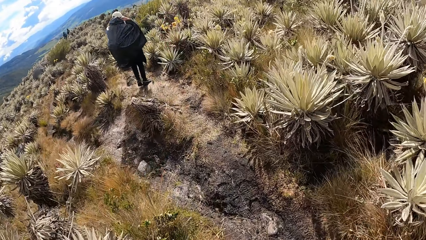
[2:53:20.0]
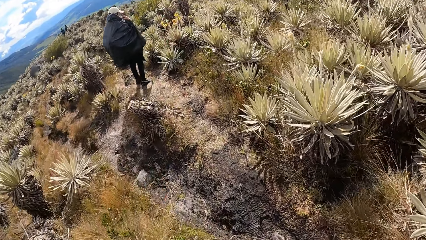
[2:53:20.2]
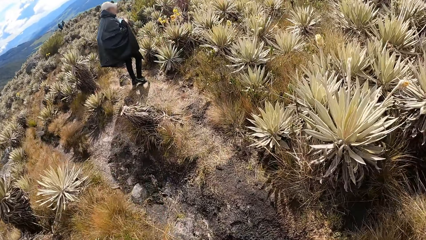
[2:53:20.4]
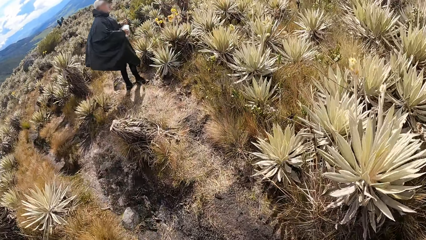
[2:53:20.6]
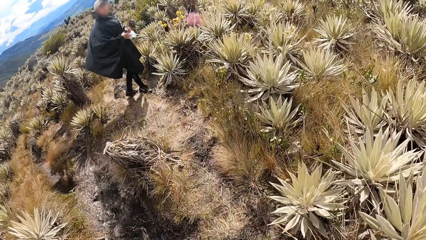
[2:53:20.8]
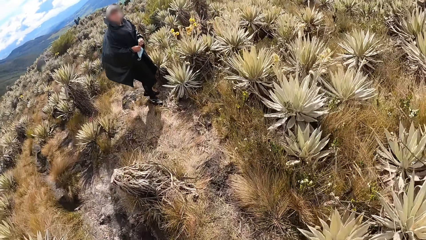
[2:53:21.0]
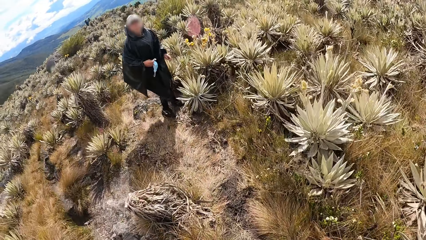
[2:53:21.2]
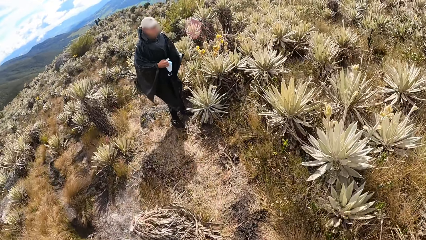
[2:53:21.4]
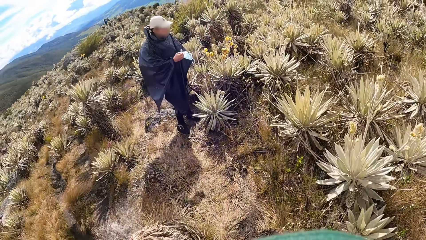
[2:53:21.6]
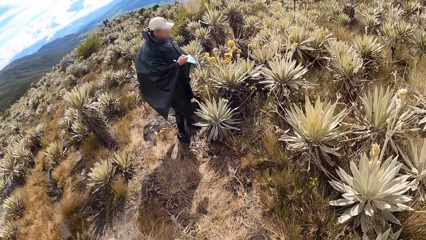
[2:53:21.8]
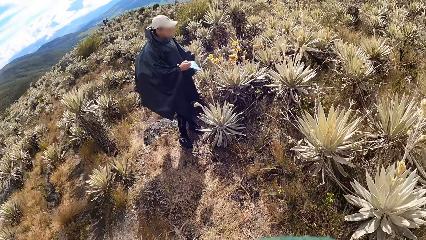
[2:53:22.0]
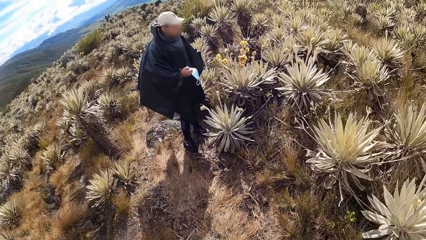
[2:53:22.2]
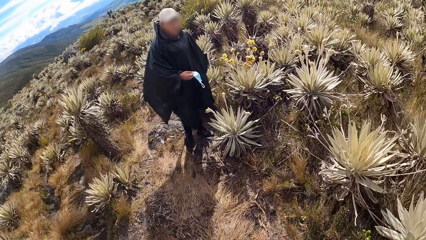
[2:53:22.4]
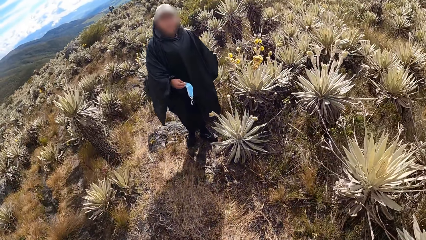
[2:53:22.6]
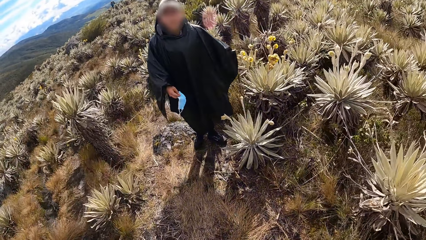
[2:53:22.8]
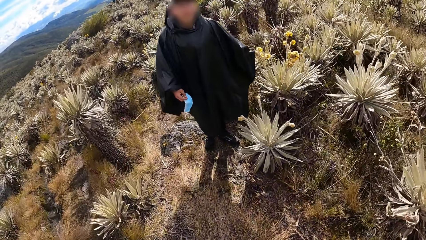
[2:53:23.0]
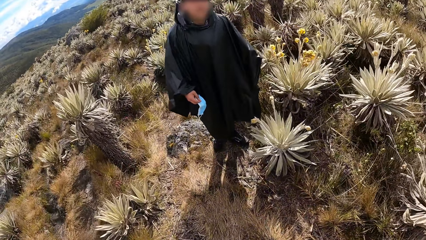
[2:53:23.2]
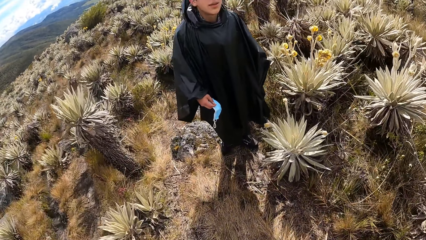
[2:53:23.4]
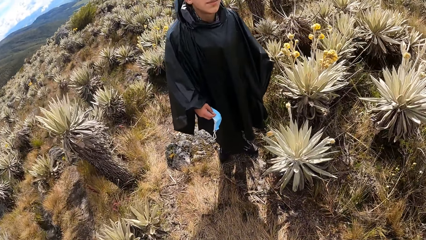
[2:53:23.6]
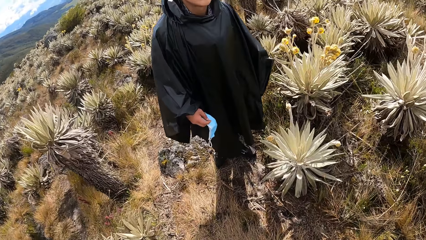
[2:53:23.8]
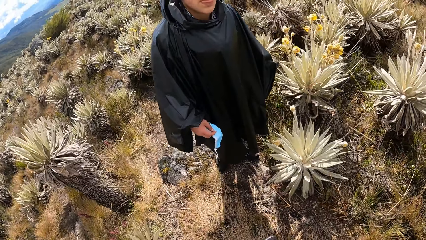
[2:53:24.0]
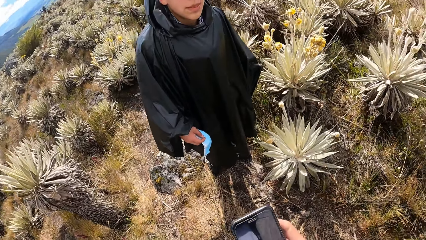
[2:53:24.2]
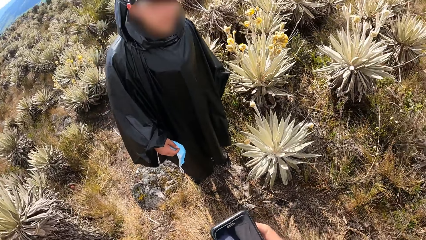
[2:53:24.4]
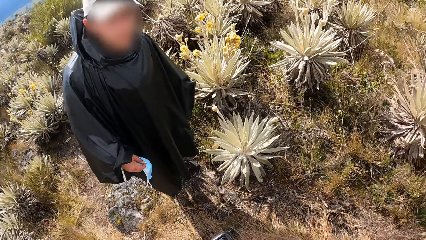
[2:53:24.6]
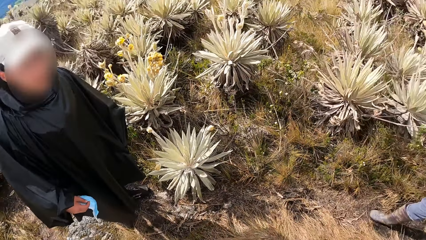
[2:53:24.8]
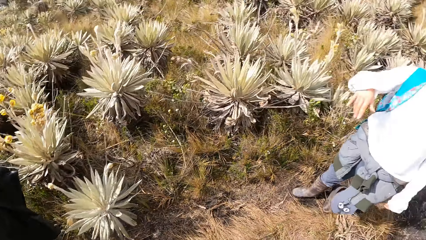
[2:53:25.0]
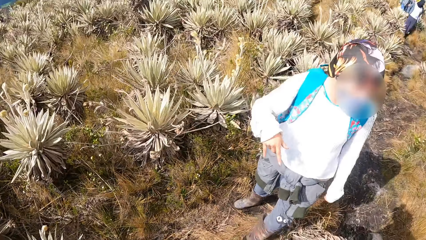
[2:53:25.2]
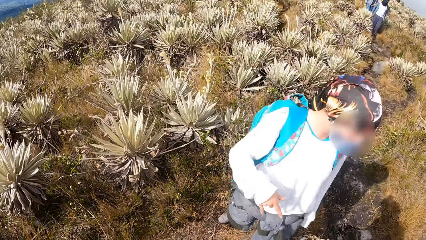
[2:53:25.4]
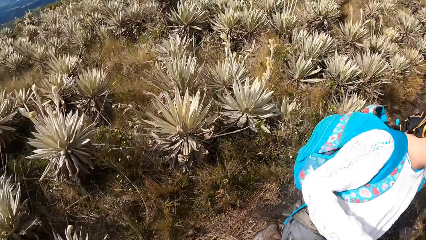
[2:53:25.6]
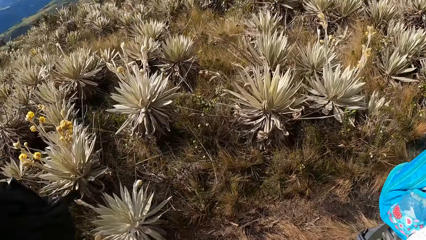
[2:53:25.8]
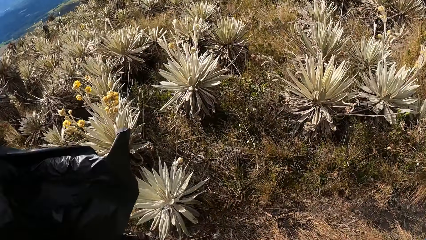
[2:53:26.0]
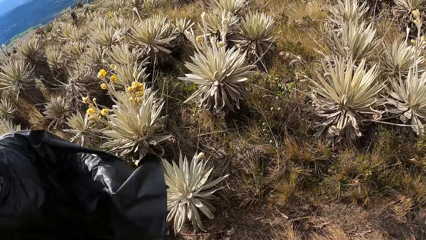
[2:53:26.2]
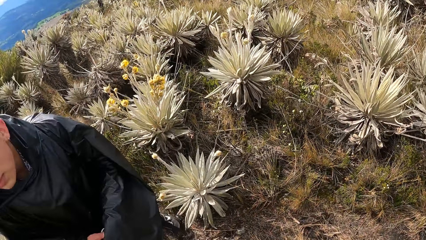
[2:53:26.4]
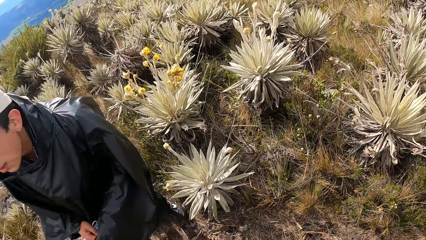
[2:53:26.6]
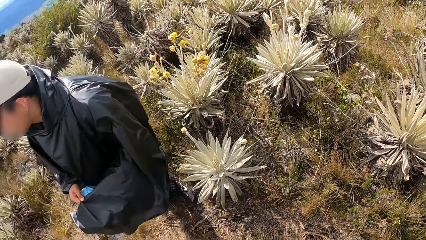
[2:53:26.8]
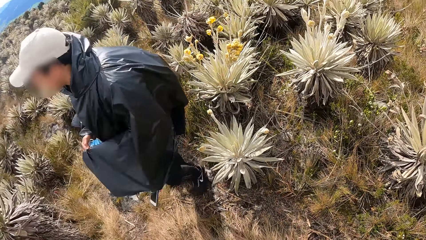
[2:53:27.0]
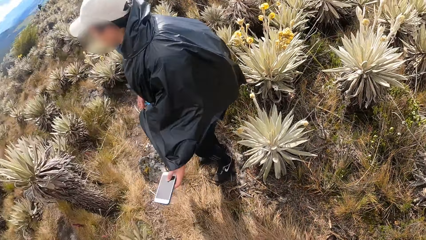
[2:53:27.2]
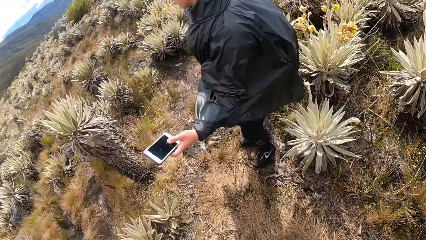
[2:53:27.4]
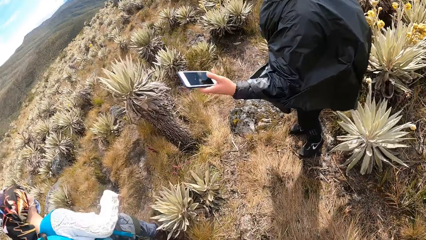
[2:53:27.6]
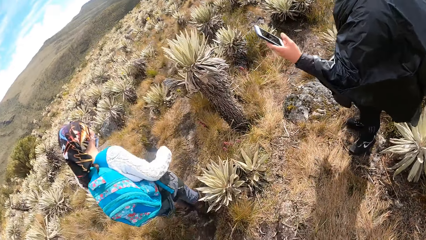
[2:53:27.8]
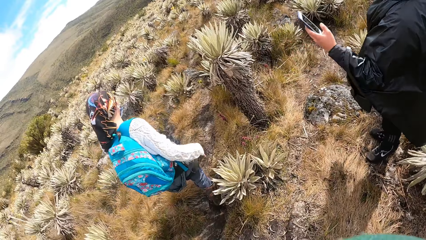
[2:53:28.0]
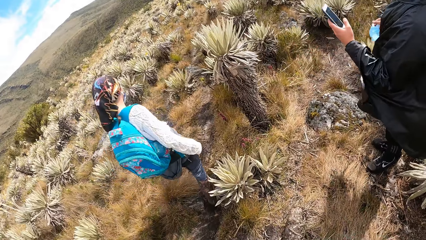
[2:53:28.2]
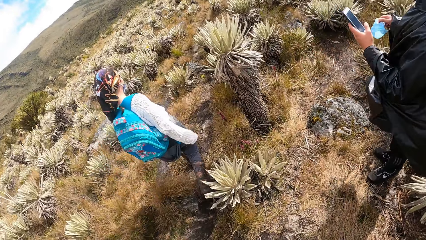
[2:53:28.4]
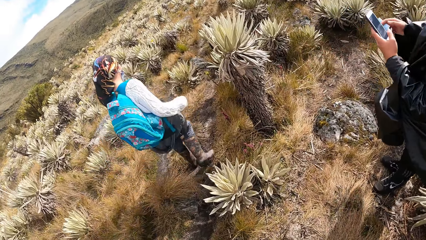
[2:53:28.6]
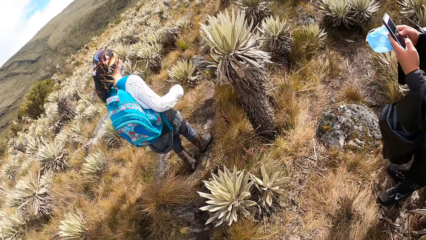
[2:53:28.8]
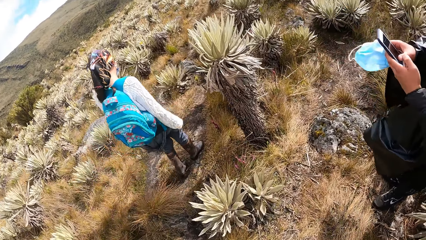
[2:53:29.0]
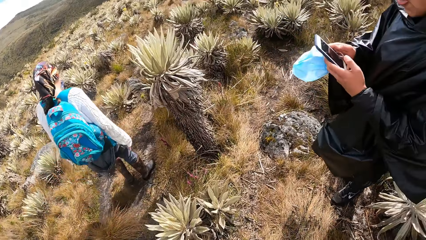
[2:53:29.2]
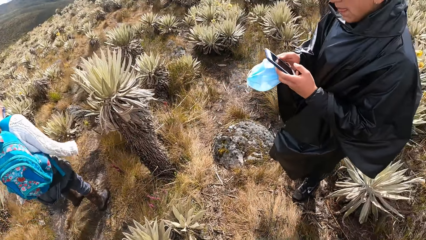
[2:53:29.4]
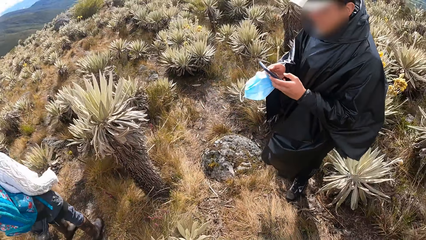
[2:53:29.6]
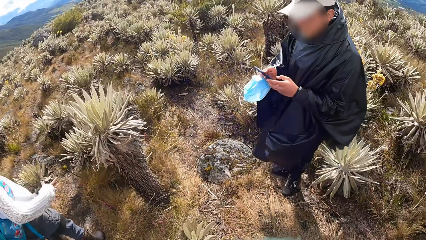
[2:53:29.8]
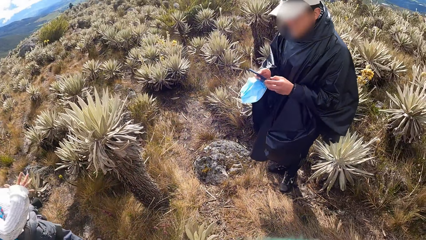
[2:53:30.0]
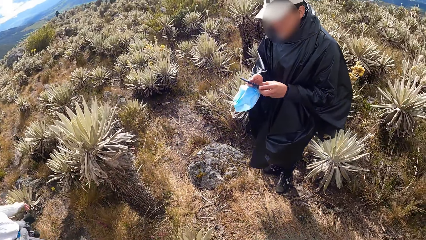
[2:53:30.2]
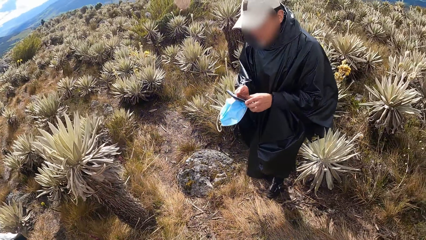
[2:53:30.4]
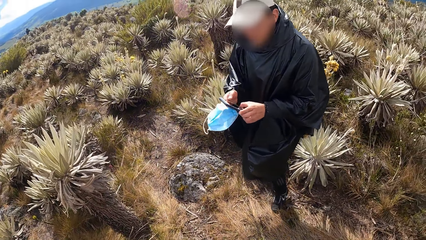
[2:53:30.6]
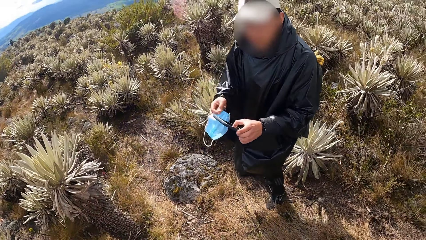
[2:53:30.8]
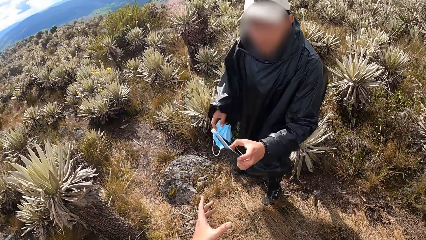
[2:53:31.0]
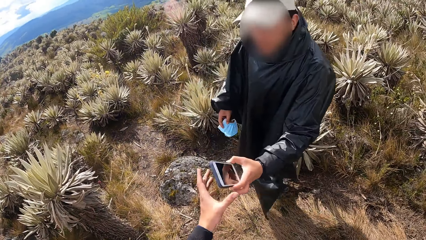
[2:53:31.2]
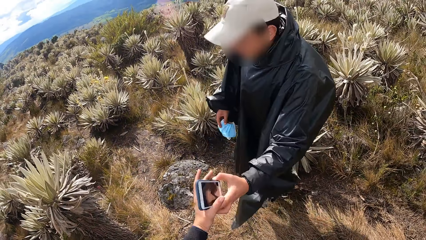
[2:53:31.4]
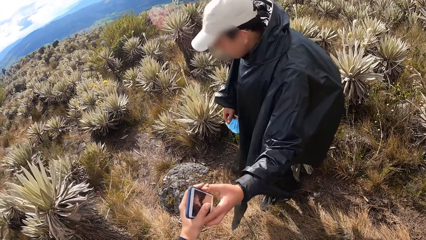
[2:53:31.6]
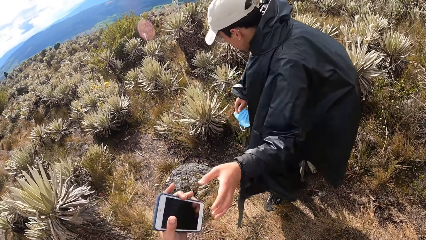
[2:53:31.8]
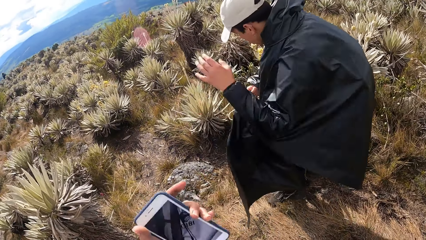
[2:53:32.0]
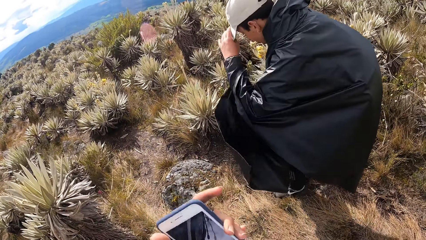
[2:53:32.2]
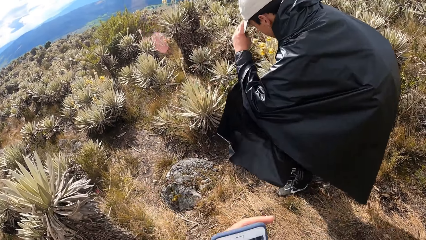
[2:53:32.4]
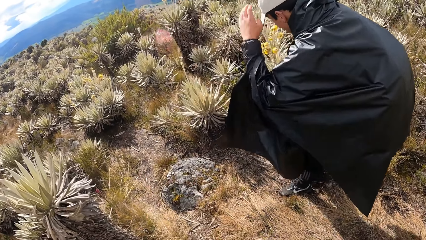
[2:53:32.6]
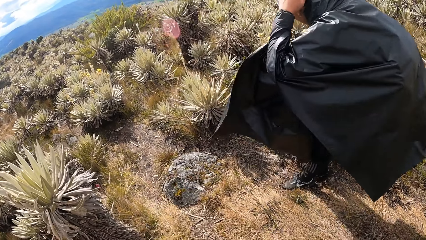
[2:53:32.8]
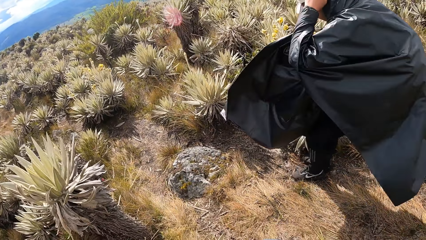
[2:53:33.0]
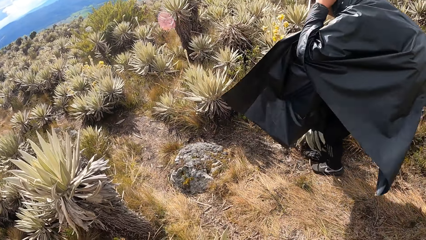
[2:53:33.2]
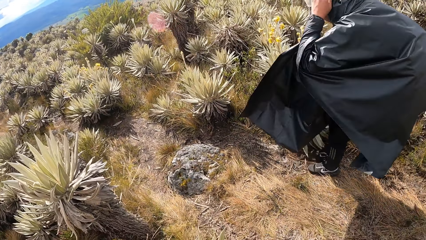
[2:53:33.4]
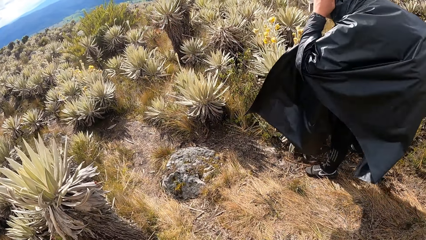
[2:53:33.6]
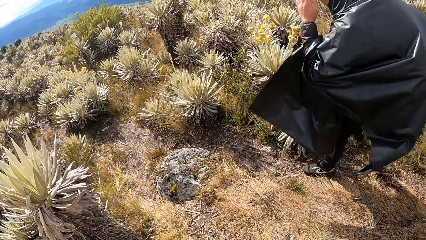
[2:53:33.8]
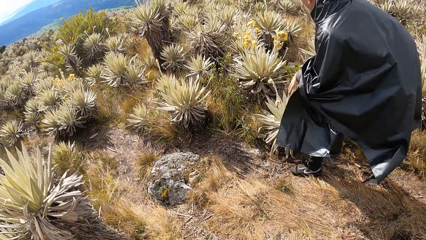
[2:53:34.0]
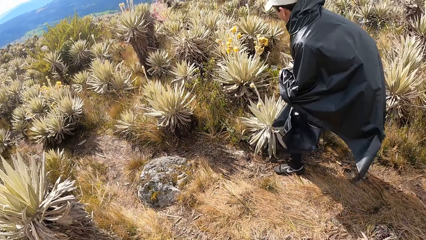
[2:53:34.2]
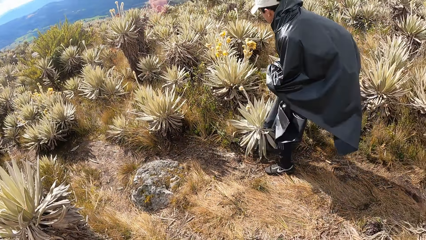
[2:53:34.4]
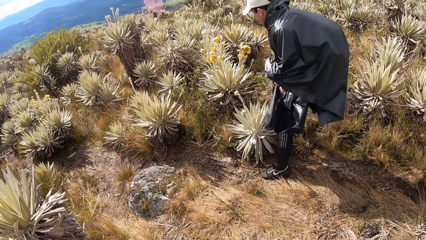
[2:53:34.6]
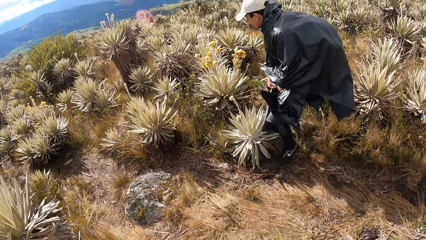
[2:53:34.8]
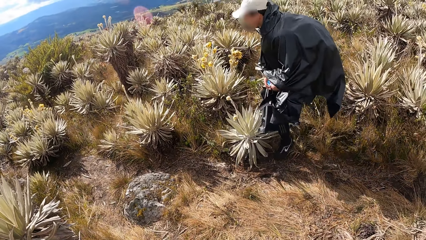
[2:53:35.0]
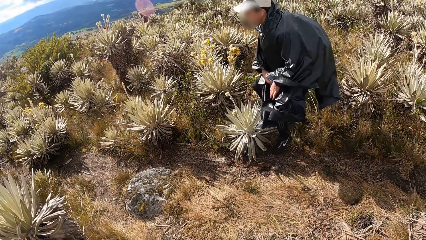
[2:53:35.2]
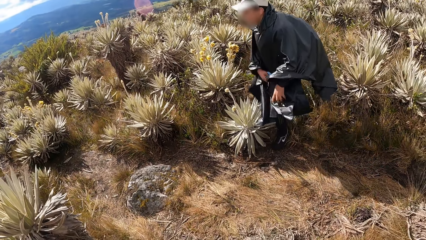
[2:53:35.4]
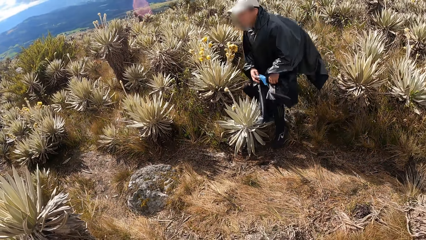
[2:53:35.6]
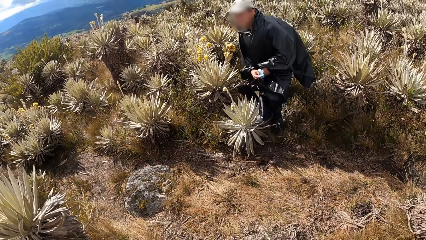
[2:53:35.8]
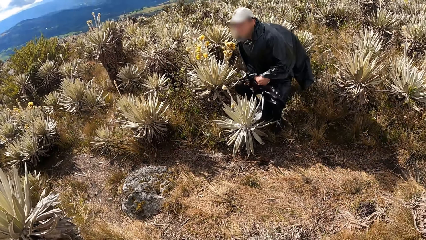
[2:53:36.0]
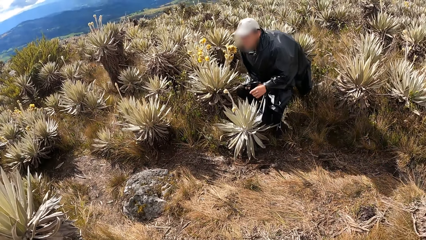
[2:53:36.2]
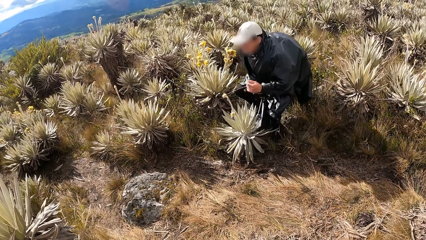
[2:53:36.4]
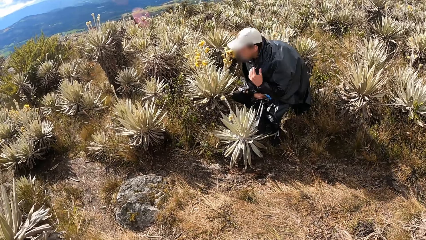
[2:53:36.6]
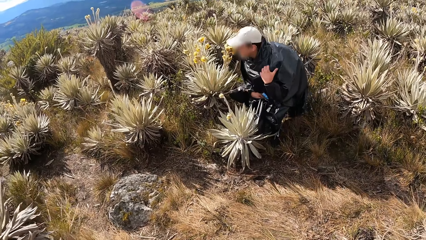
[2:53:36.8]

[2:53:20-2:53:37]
A man removes a mask with both hands. He looks back. The camera wearer looks around. They look back. The man takes the phone. He uses the phone. The camera wearer looks around. The man gives the phone to the camera wearer. The camera wearer picks up the phone with the left hand. The man aligns the cap with the left hand and moves a bit.
